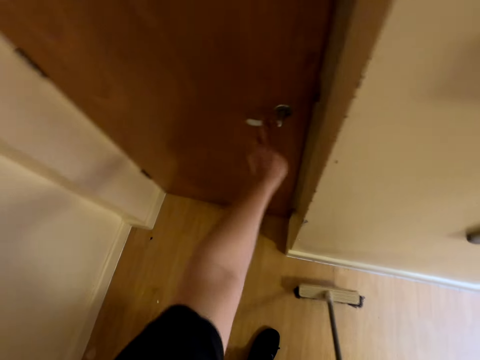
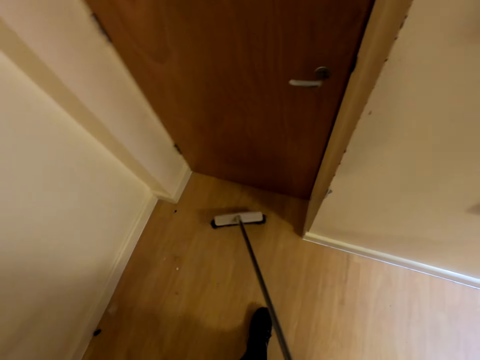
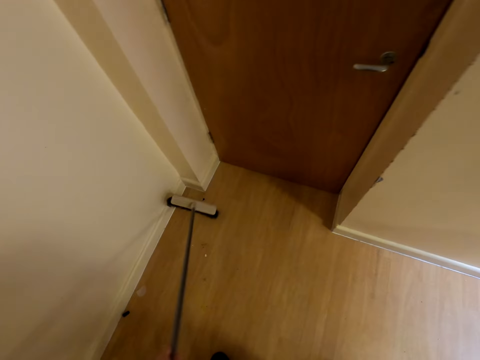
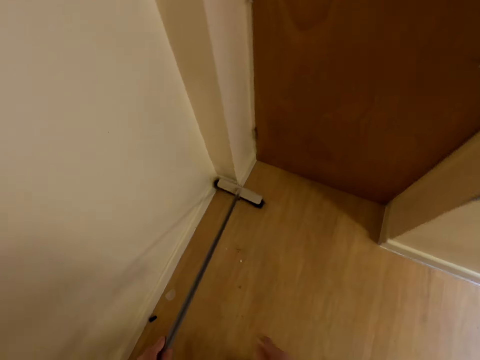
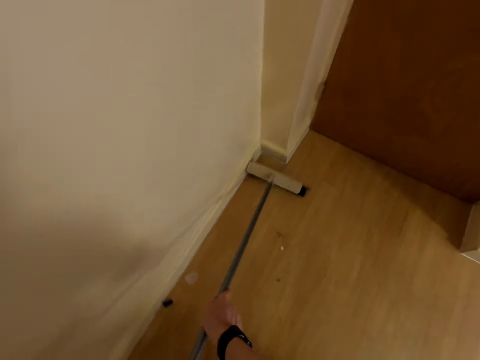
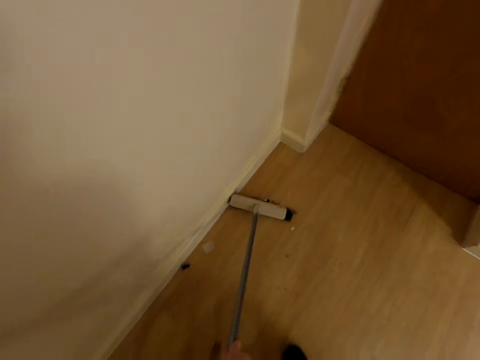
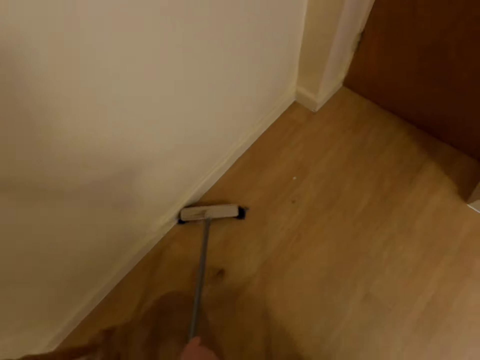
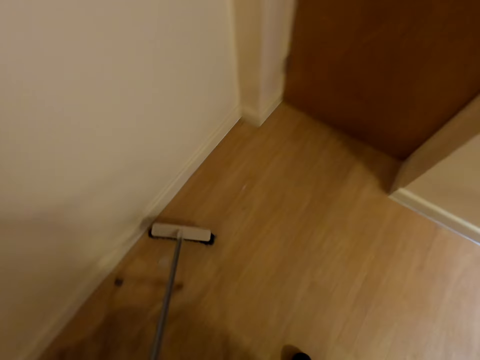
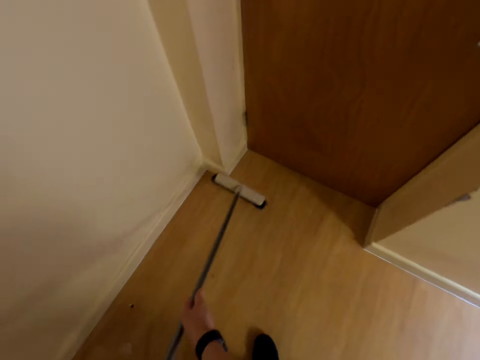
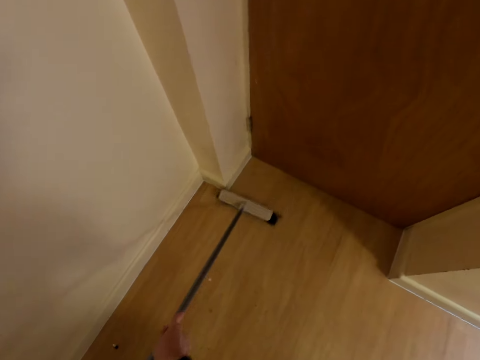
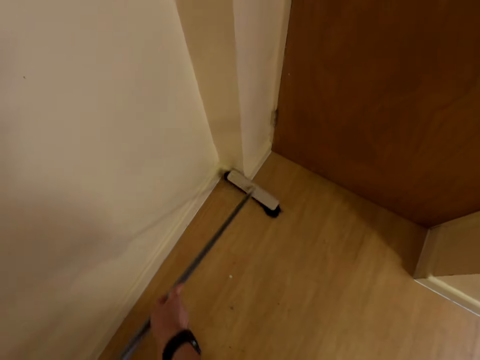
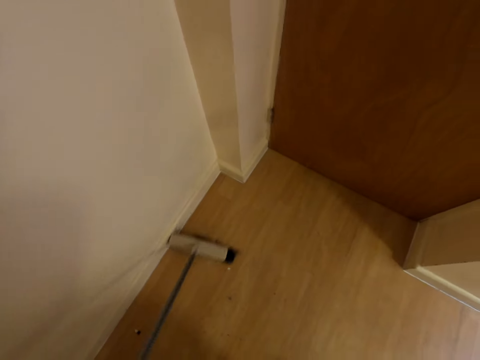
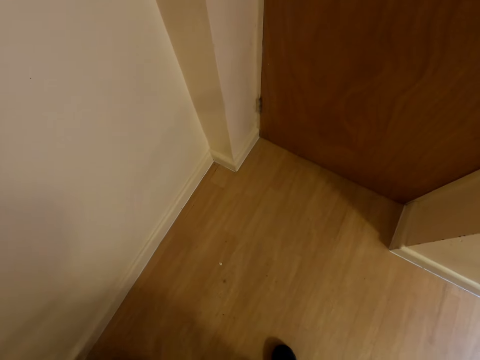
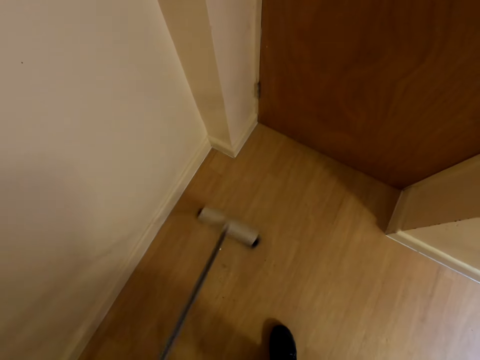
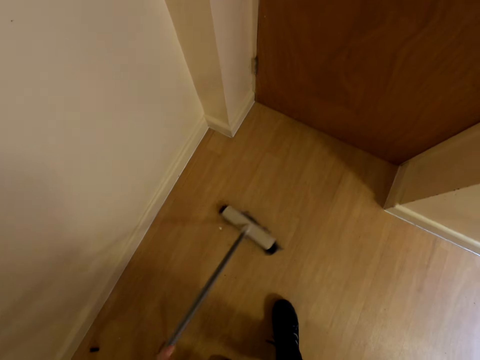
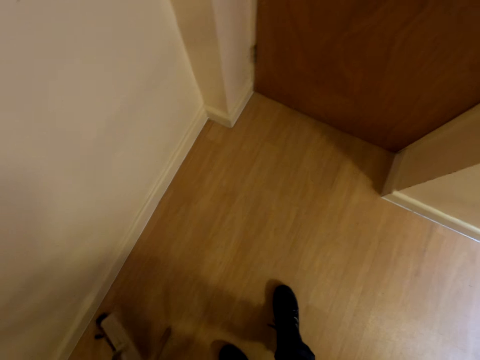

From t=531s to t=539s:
The camera wearer sweeps the floor behind the door with the brush.

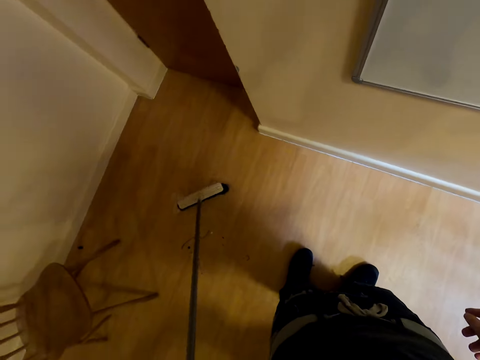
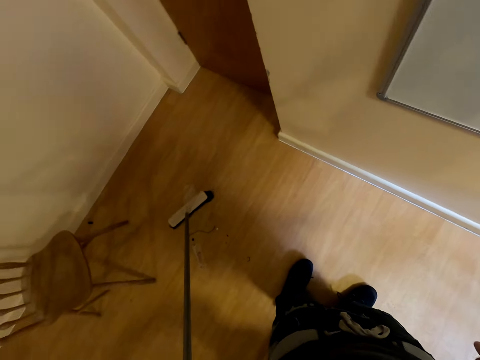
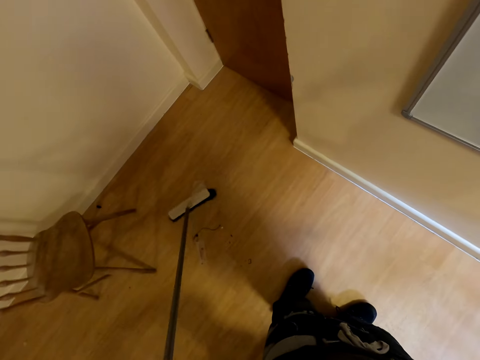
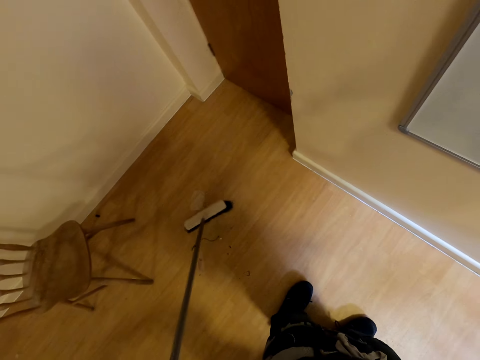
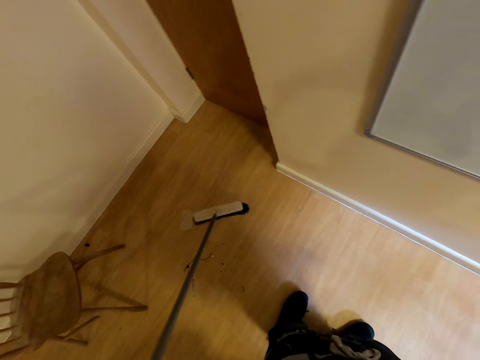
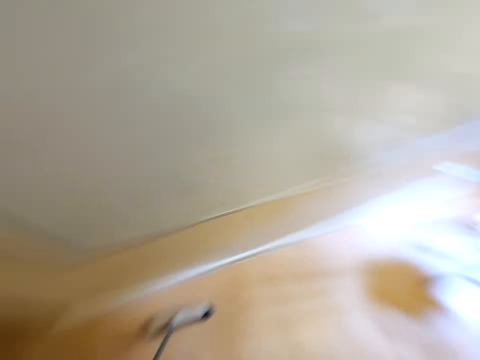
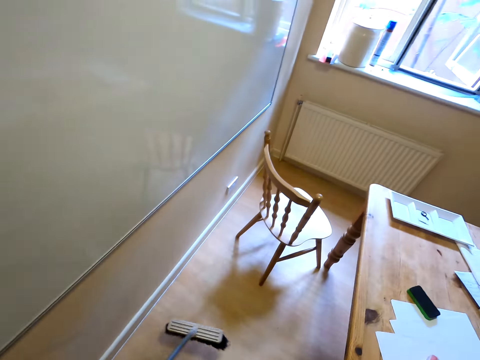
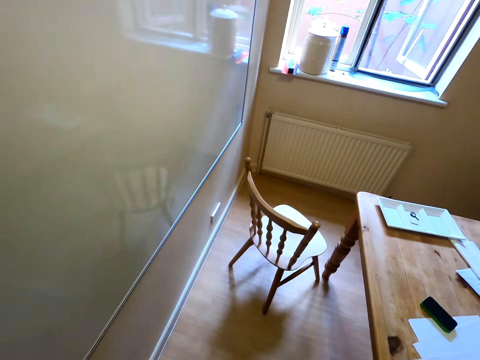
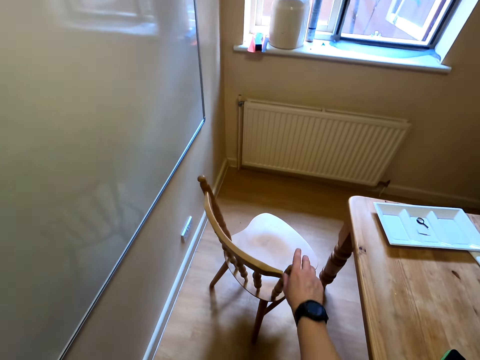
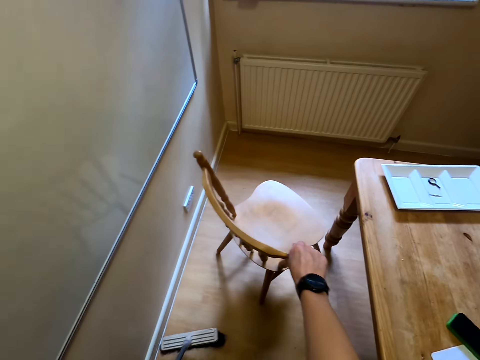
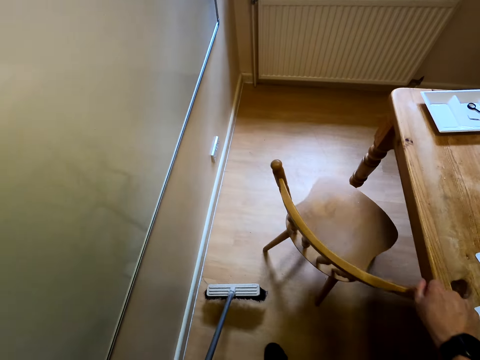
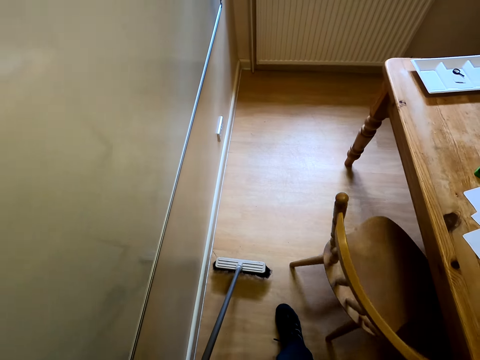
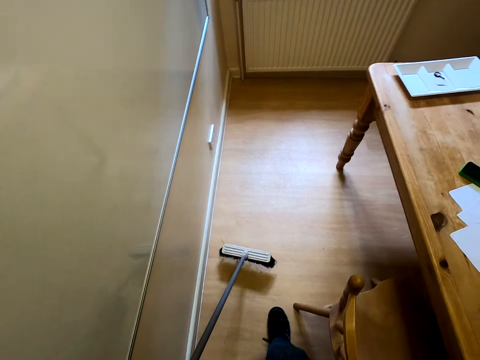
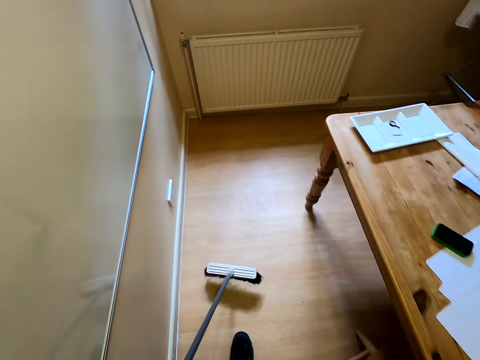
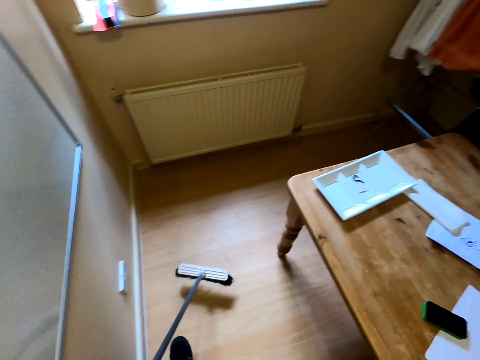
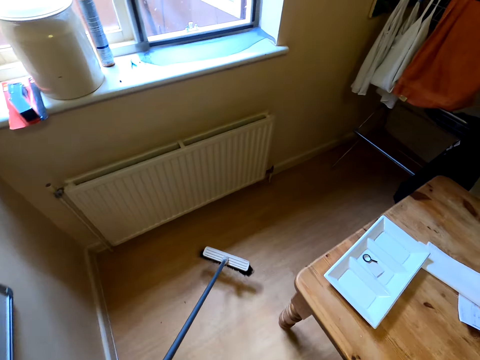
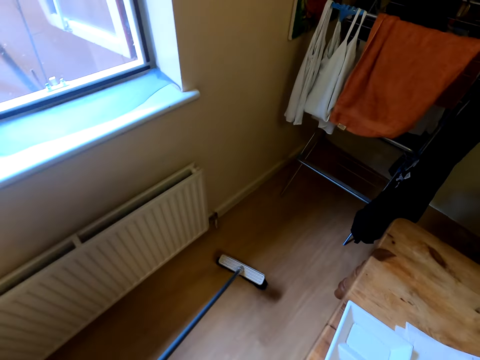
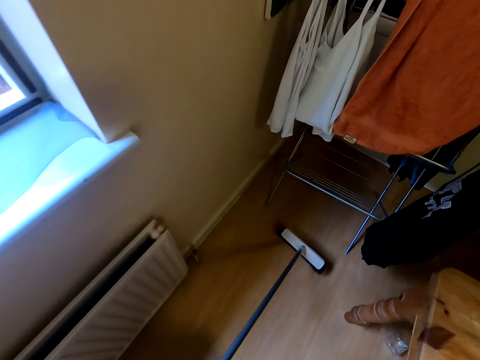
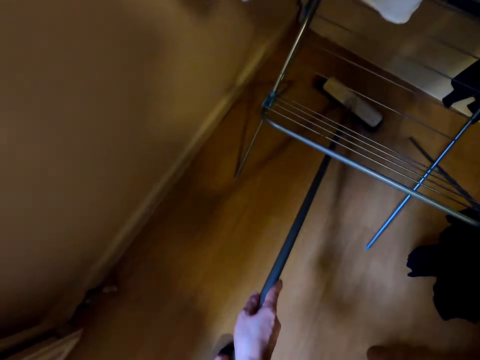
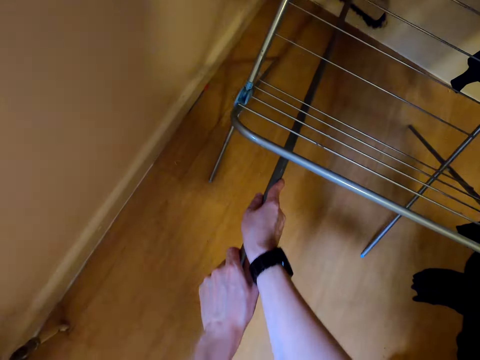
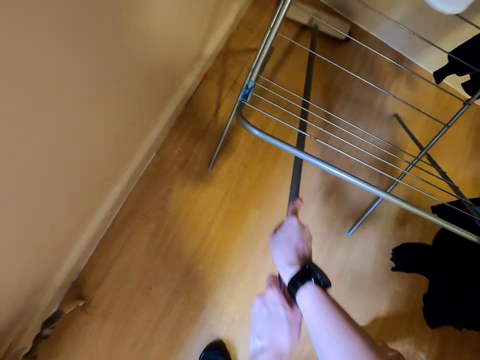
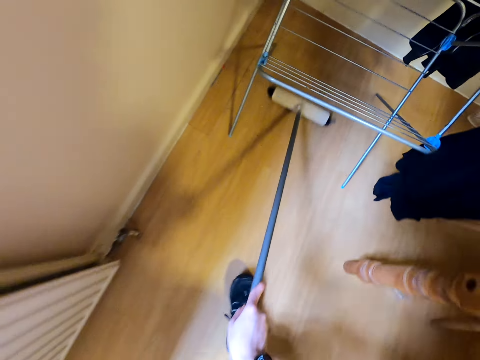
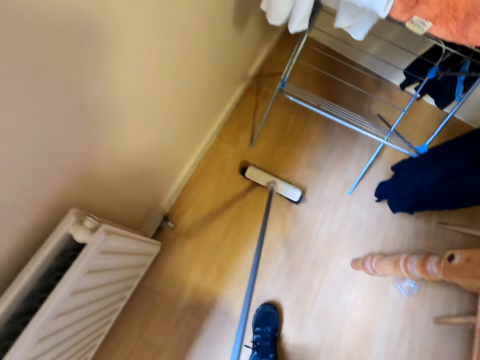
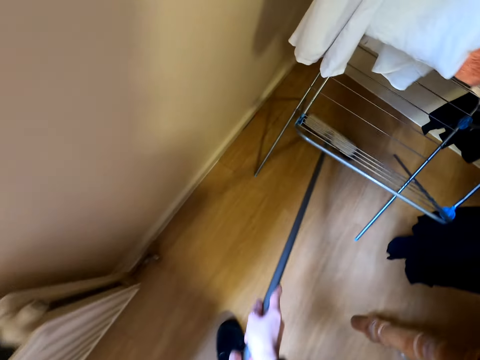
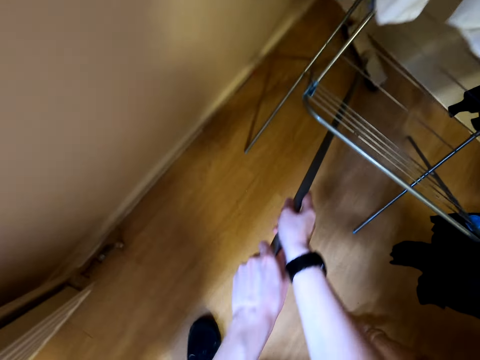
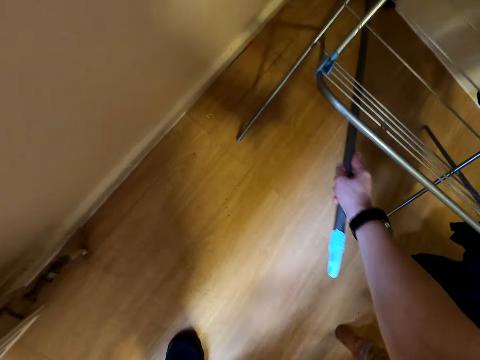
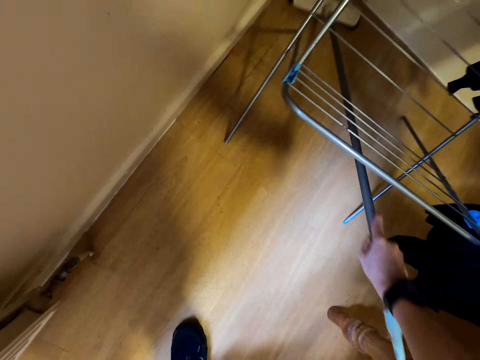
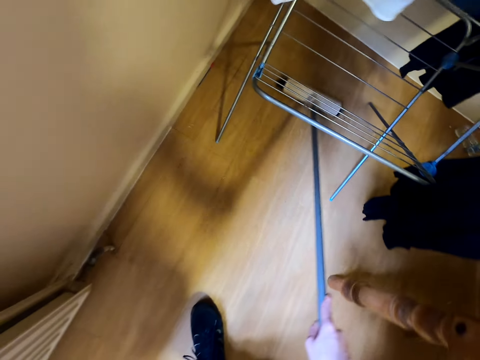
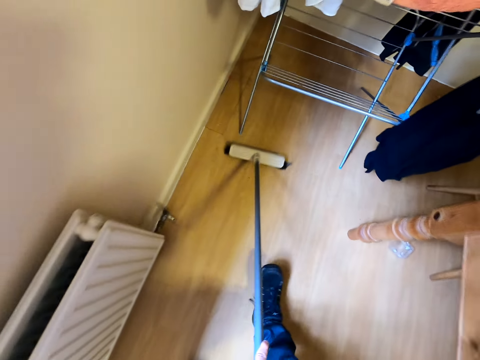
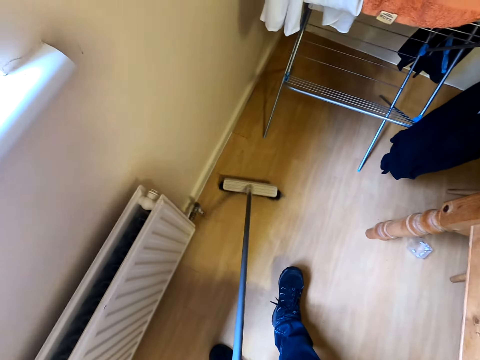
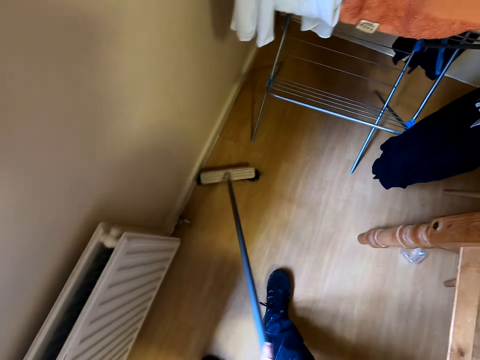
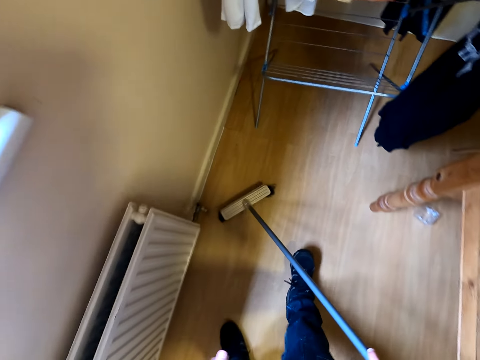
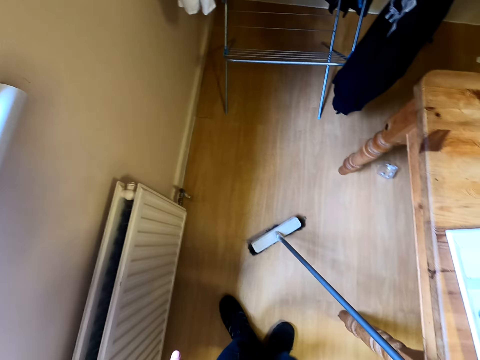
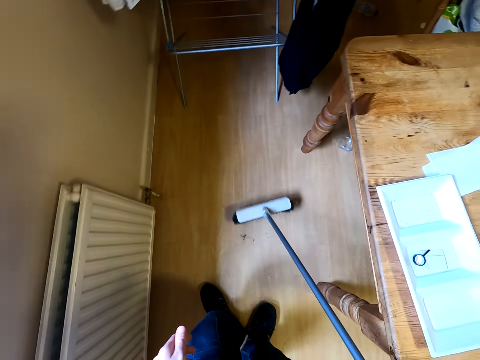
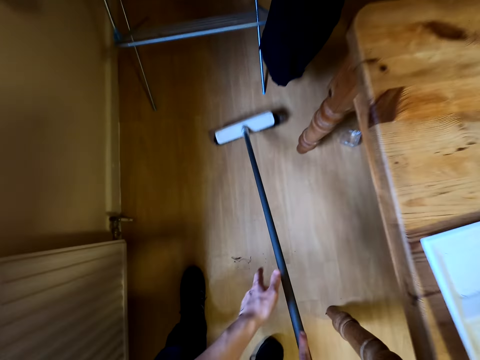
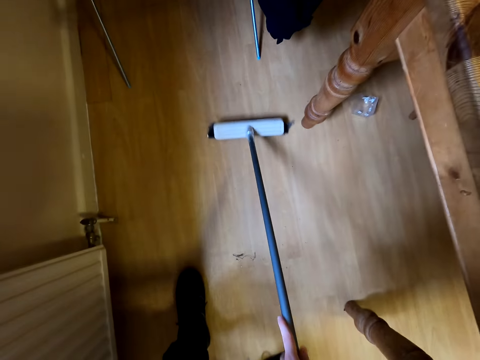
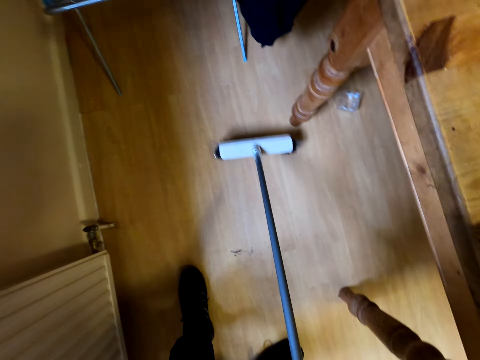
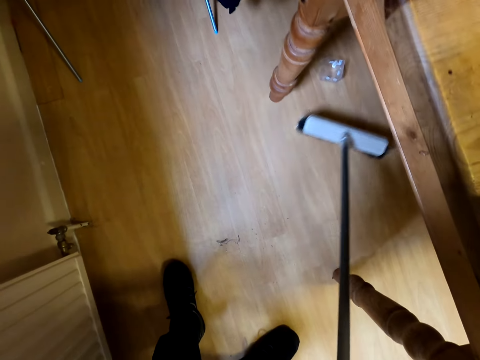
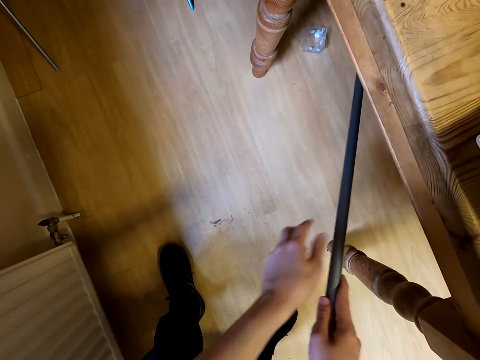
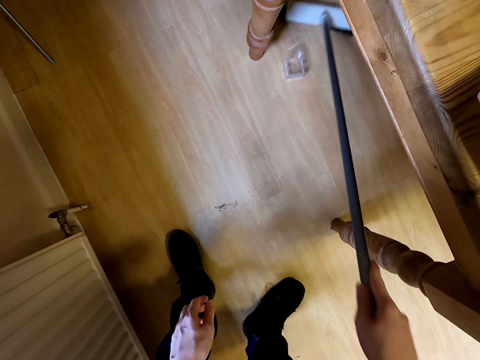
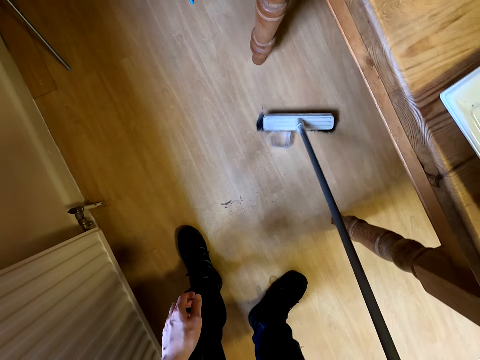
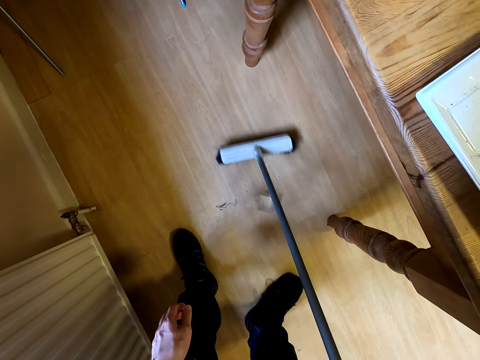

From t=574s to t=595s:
The camera wearer does something. They move around. They move the chair in the room with the right hand. They move around the room. They sweep the floor with the brush.
